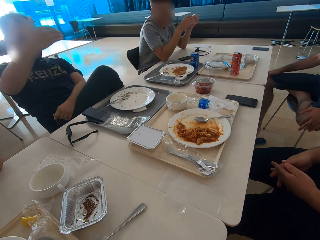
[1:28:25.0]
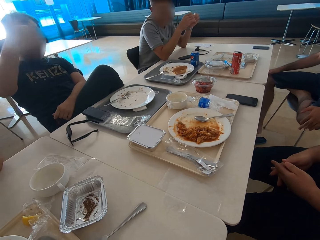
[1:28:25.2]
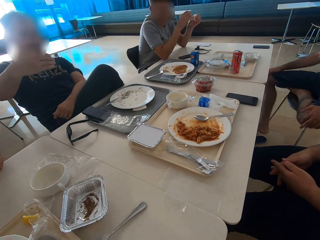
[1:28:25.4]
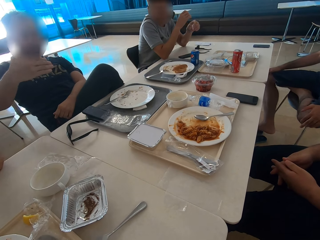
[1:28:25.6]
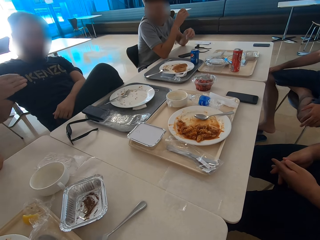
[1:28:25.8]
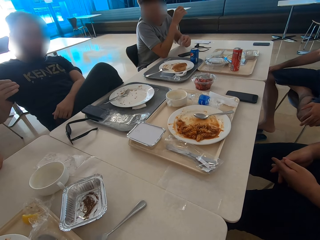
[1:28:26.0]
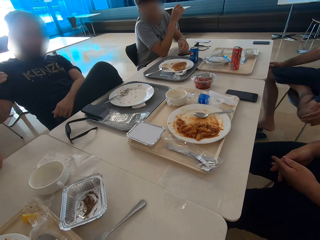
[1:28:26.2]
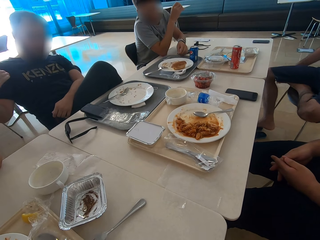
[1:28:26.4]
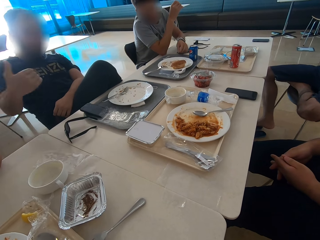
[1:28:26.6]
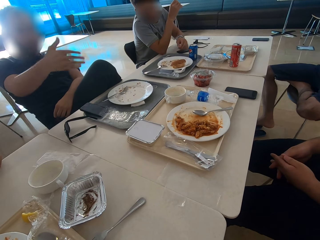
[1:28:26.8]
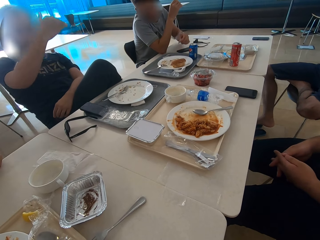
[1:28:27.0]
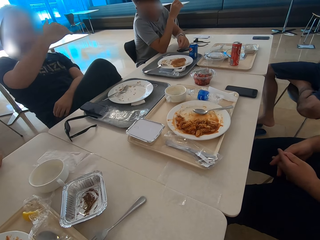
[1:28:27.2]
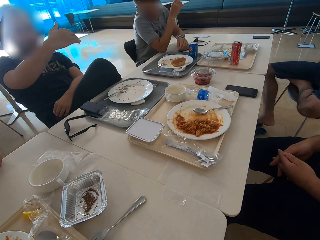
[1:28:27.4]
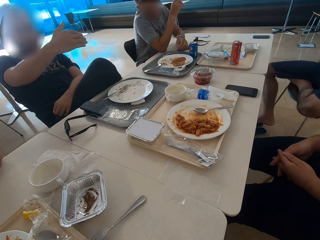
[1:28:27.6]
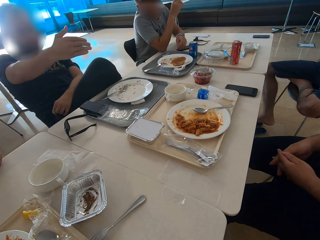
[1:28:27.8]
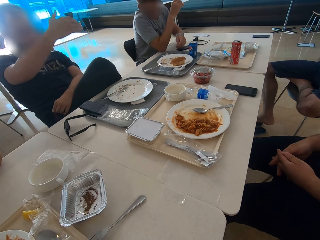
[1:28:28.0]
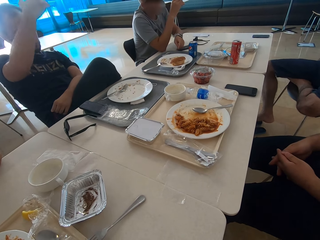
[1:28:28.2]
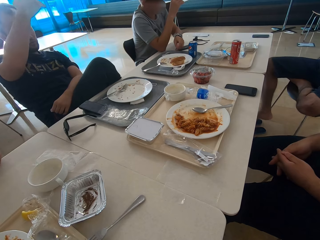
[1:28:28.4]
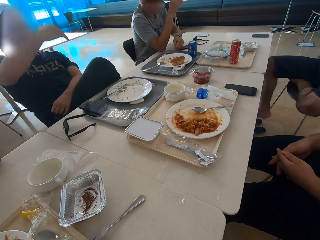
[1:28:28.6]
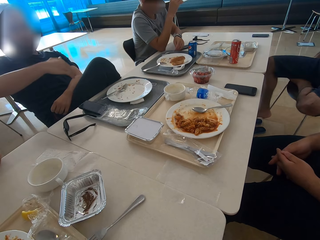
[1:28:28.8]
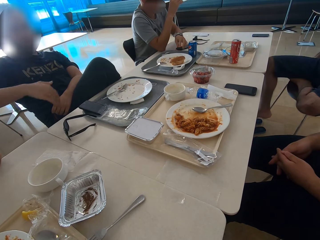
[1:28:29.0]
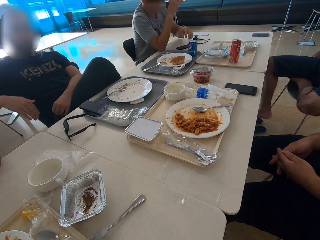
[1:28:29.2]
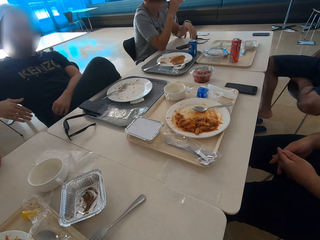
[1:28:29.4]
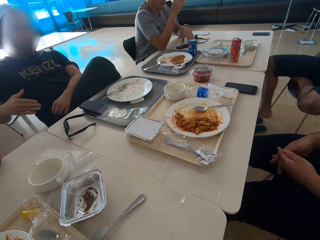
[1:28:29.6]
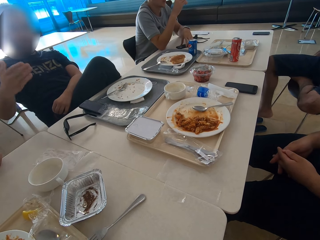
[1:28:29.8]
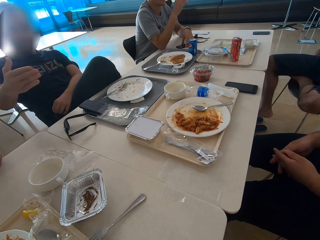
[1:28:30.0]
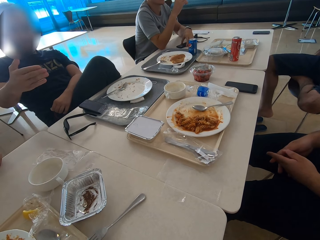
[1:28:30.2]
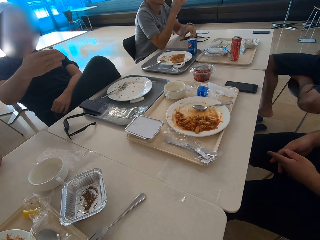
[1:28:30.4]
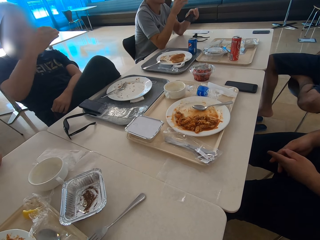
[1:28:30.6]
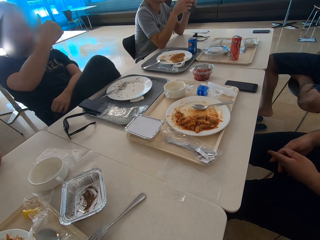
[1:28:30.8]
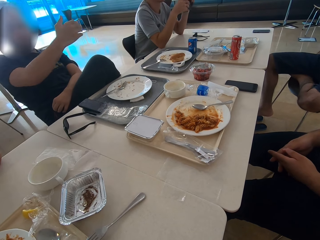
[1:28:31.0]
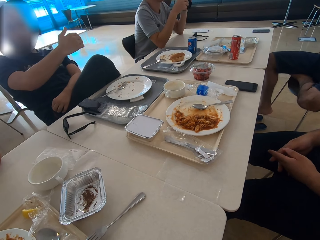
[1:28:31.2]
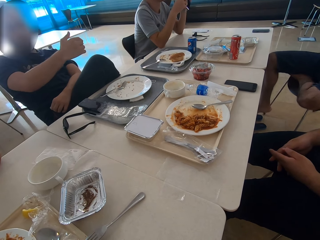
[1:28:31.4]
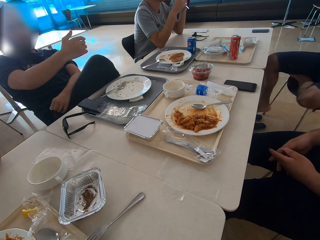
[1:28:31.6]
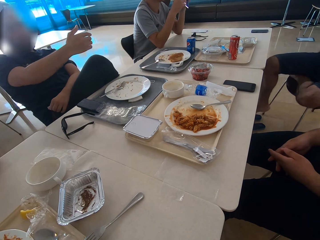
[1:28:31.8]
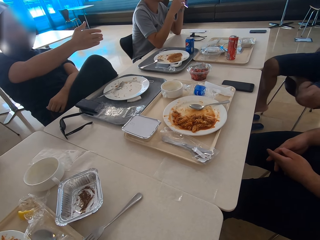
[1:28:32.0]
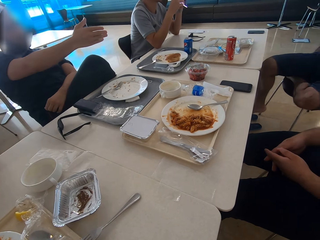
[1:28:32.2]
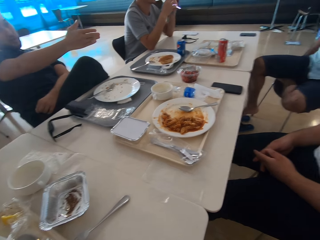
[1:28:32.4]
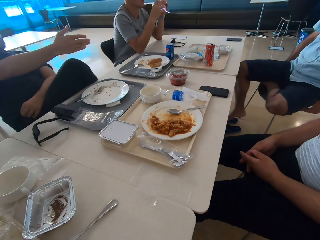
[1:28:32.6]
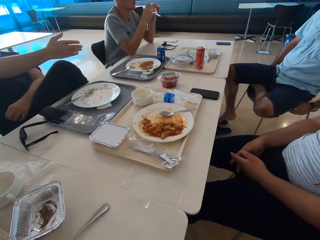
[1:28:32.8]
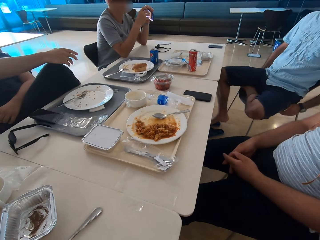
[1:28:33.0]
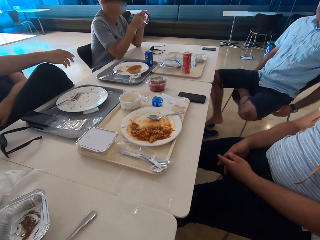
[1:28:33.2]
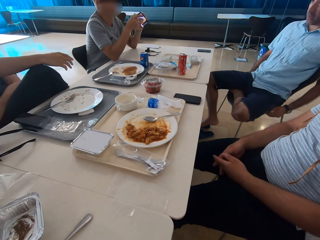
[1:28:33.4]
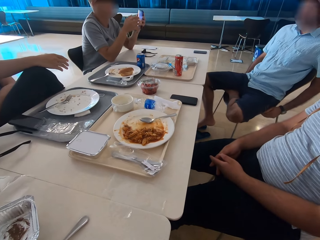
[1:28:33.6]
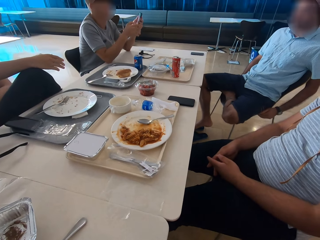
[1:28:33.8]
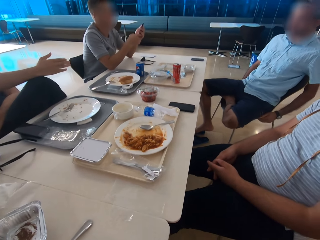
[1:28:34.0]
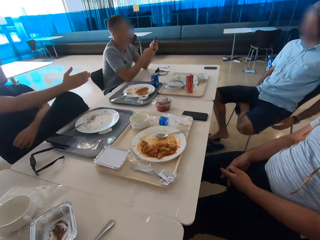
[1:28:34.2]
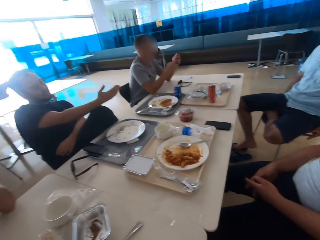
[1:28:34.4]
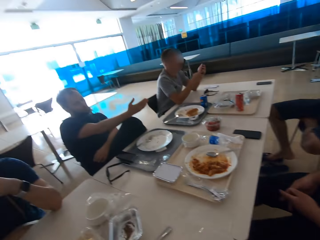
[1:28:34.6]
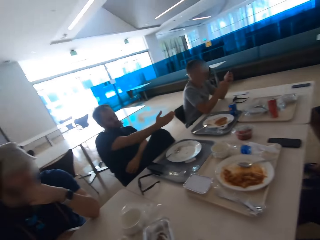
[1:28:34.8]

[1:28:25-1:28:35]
A man sits close to another man. A third man moves his leg and moves his hands backwards. A fourth man puts the paper on the tray. The third man moves his leg. The fourth man takes the phone from the table. The second man gestures with the right hand. The third man moves around. The fourth man turns the phone and holds the phone.

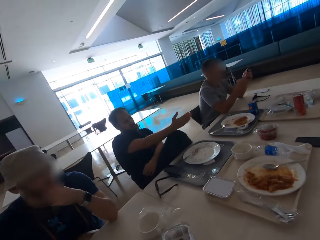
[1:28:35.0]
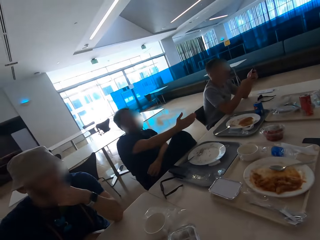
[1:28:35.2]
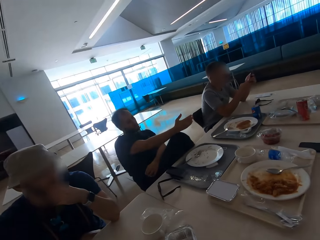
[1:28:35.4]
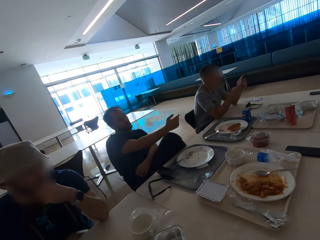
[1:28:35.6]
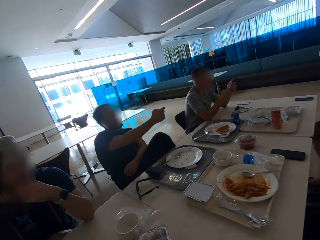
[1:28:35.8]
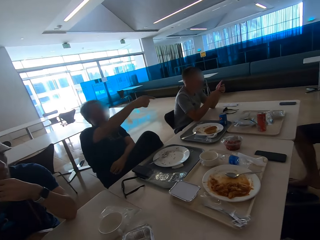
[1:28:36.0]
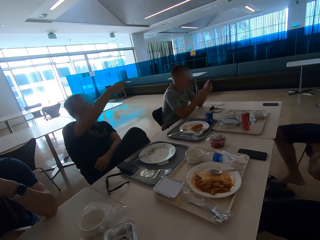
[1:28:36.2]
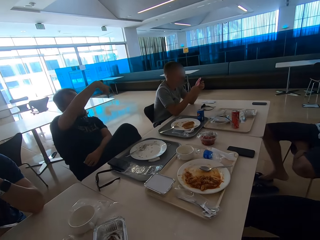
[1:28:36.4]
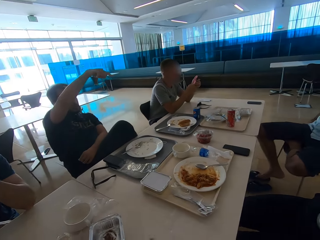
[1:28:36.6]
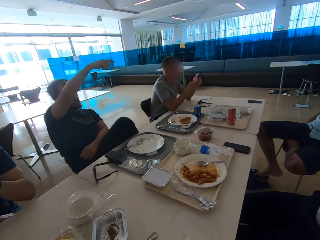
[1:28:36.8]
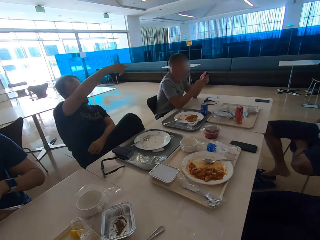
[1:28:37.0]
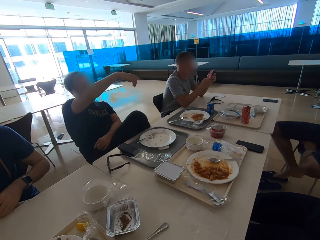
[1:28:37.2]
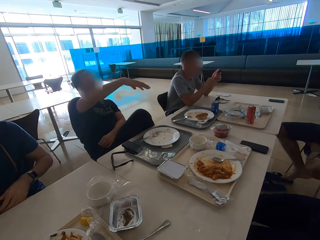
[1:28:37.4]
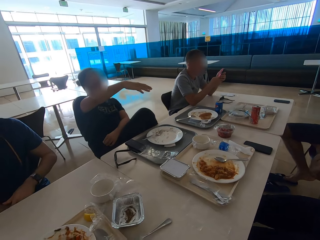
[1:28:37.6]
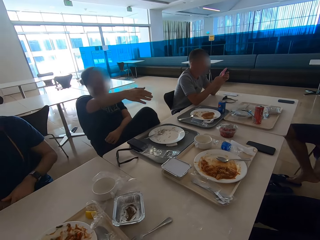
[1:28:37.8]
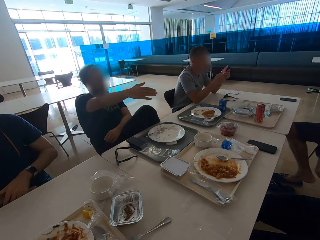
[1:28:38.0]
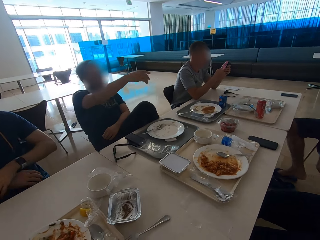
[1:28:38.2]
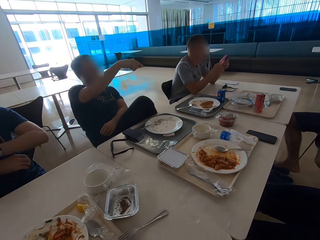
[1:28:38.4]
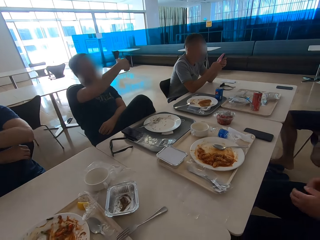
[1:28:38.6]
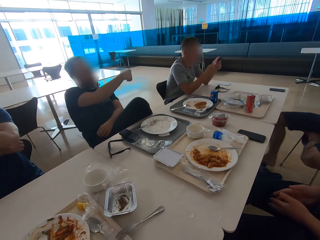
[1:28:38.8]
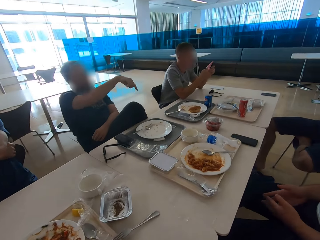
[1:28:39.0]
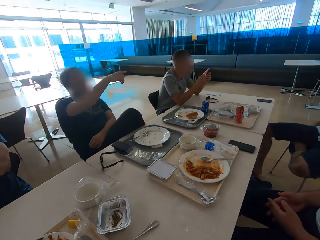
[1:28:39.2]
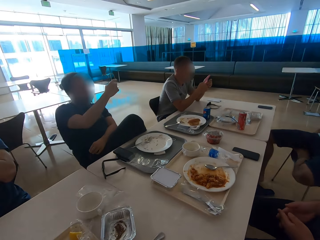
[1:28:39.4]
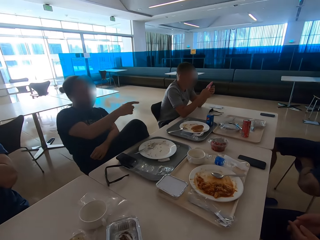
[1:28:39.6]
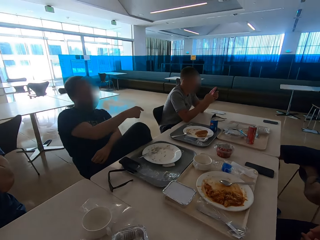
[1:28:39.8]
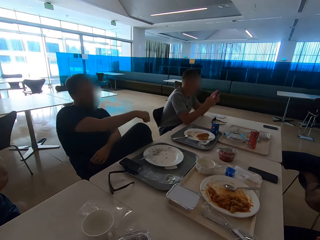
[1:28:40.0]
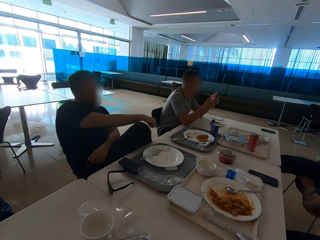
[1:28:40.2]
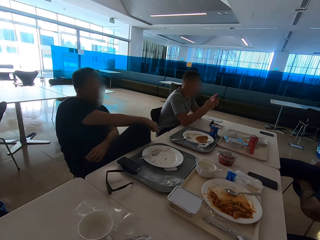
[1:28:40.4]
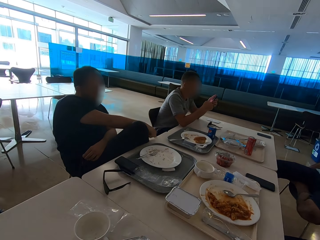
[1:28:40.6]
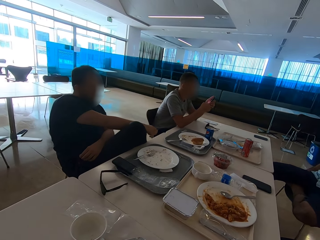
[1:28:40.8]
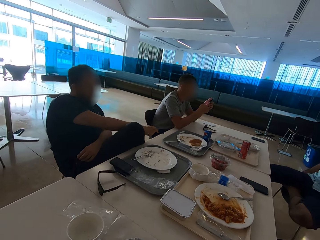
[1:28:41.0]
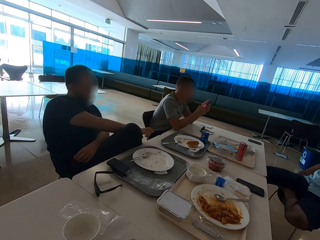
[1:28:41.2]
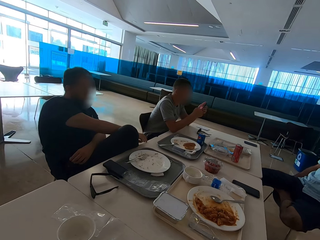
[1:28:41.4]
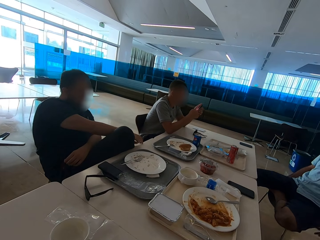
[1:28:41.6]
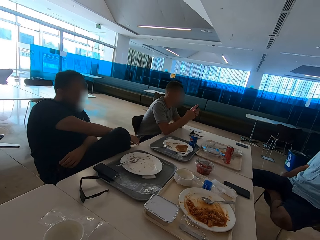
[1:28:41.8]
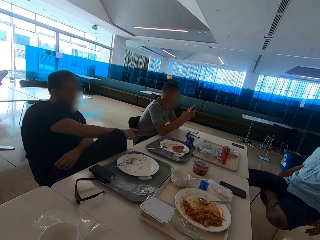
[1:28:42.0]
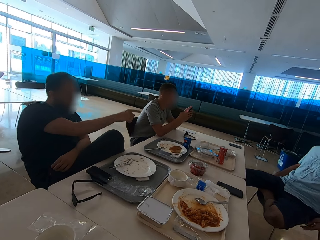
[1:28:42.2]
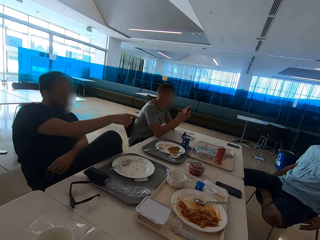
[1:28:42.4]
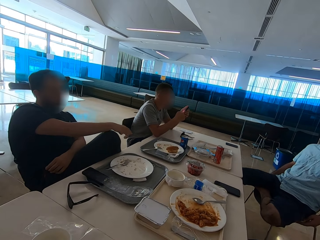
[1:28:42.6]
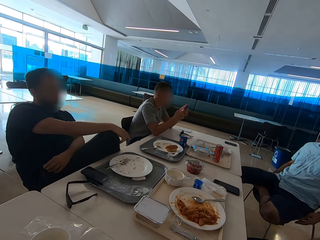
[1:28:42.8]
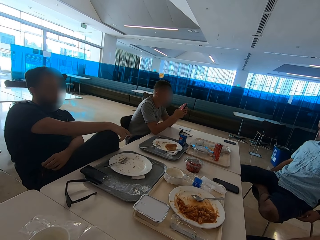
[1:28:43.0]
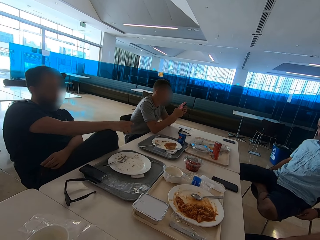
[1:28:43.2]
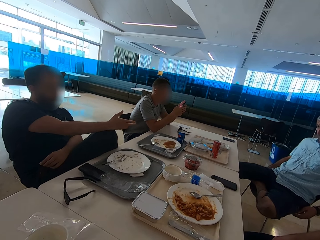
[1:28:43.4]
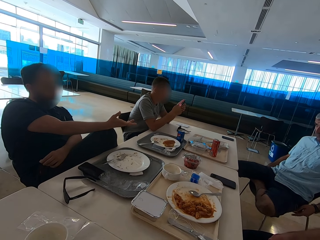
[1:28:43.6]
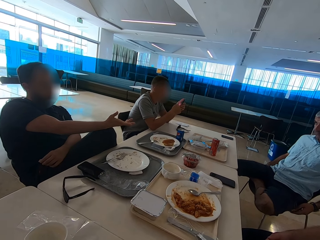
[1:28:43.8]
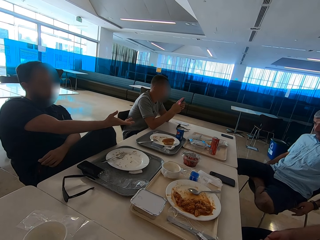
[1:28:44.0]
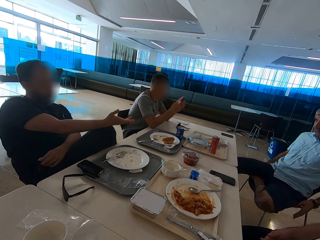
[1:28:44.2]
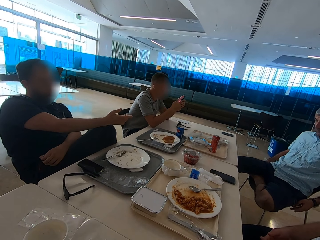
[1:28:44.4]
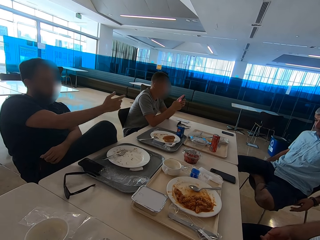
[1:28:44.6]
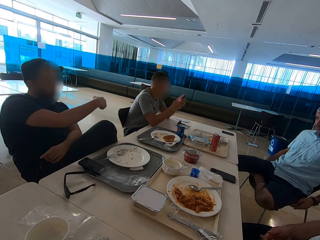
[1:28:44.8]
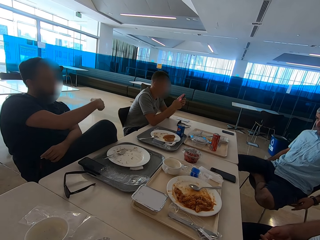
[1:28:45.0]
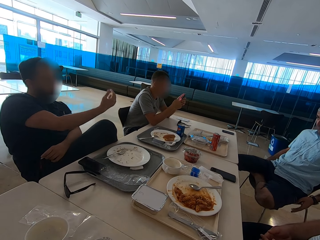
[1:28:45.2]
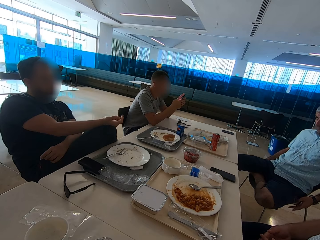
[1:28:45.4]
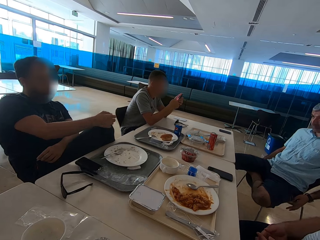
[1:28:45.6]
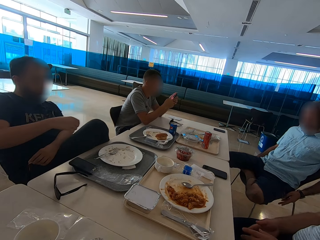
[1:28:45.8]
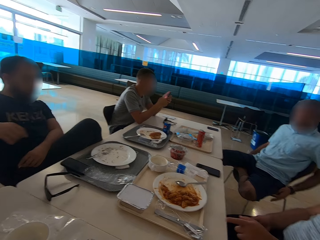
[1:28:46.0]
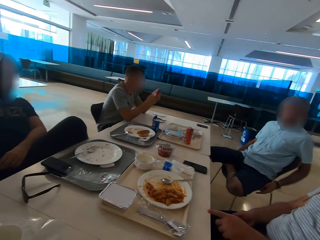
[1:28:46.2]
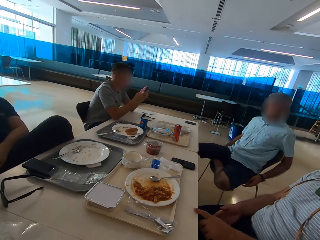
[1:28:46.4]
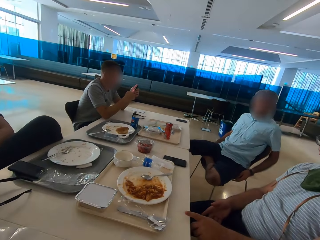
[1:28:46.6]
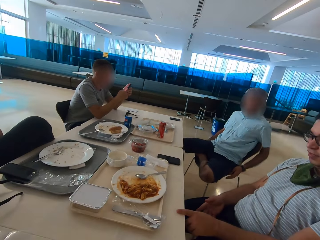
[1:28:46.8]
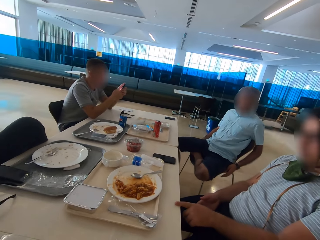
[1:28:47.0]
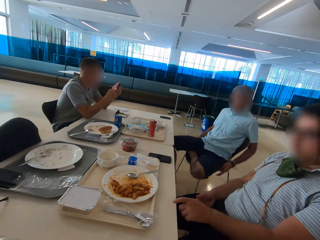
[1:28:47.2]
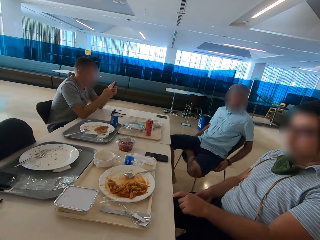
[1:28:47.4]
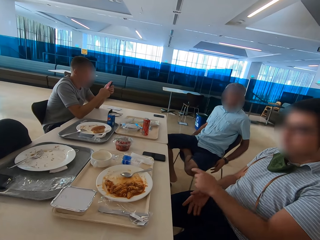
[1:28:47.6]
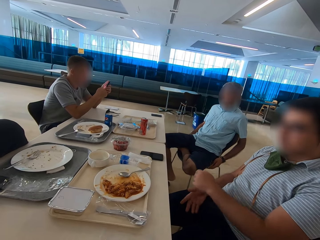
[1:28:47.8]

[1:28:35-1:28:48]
A man touches his beard. Another man gestures with the right hand. A third man swipes on his phone's screen. A fourth man sits close to the camera wearer. A fifth man sits close to the fourth man. The second man gestures with the right hand. The fifth man moves a slipper on the floor. The first man moves his hand and crosses his hands. The fourth man moves his hands. The second man points on the table. The fifth man moves his fingers. The second man uses gestures and moves his hand backwards. The fourth man gestures with the left hand.
